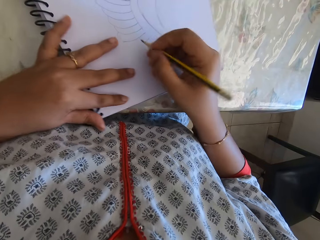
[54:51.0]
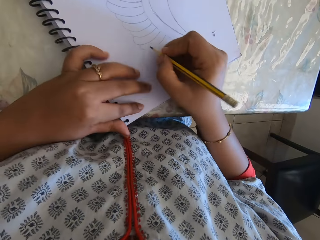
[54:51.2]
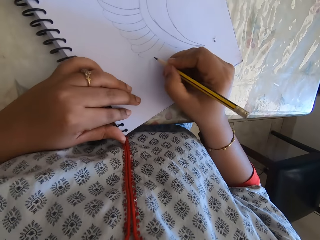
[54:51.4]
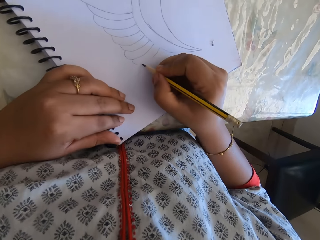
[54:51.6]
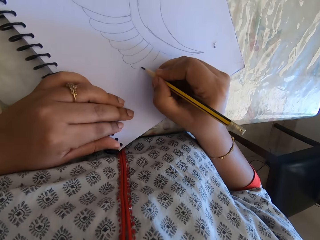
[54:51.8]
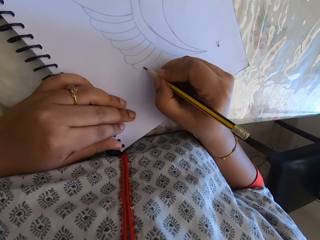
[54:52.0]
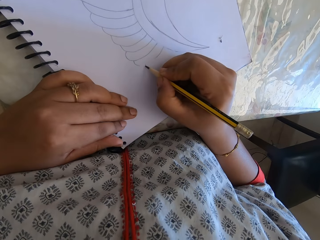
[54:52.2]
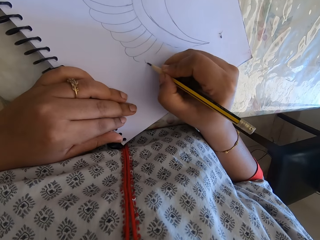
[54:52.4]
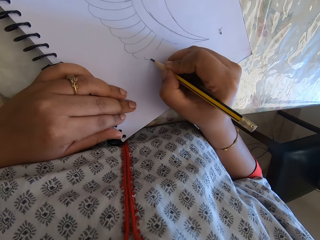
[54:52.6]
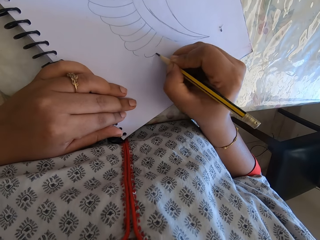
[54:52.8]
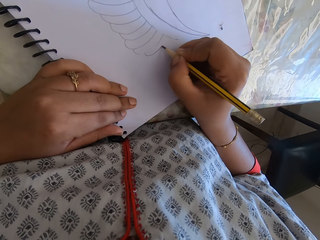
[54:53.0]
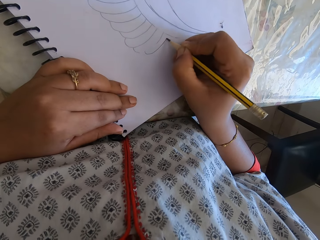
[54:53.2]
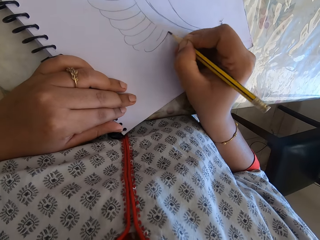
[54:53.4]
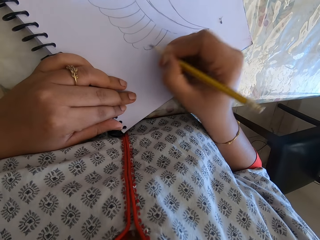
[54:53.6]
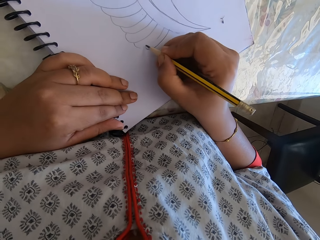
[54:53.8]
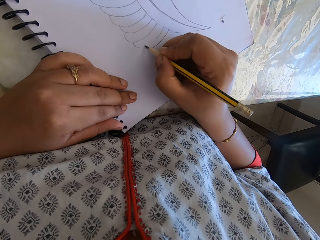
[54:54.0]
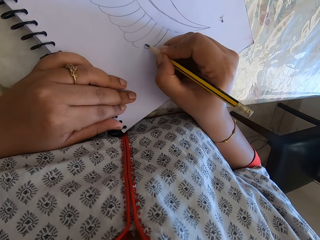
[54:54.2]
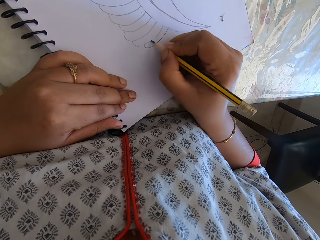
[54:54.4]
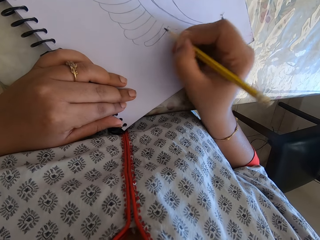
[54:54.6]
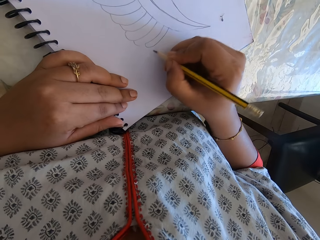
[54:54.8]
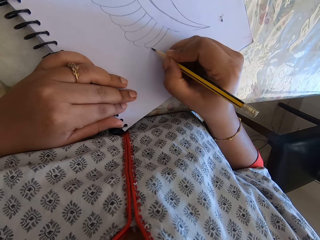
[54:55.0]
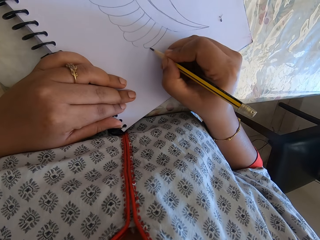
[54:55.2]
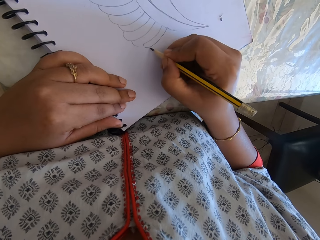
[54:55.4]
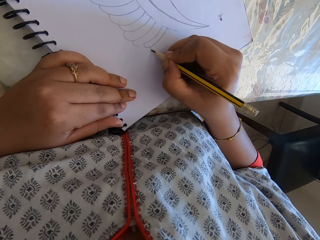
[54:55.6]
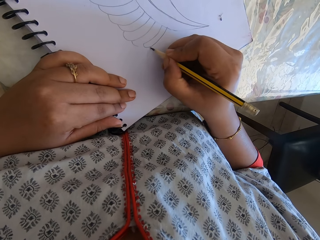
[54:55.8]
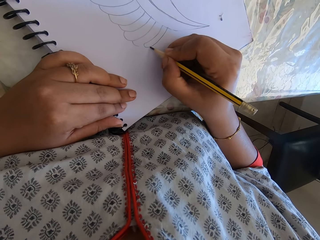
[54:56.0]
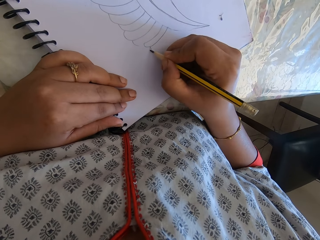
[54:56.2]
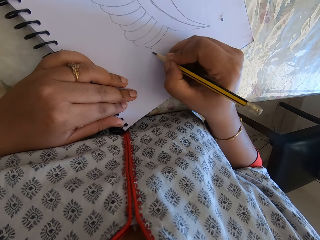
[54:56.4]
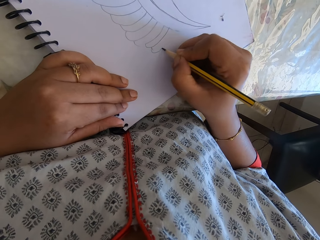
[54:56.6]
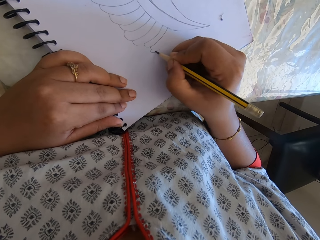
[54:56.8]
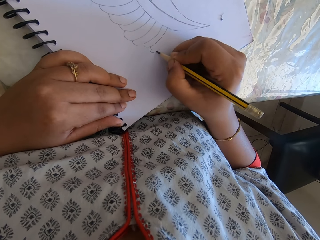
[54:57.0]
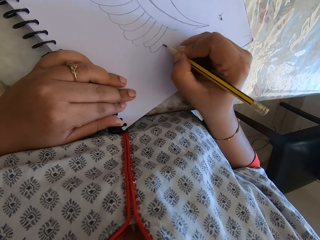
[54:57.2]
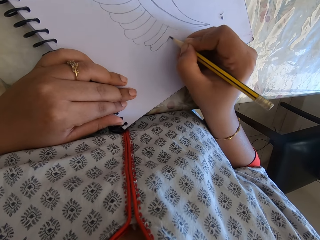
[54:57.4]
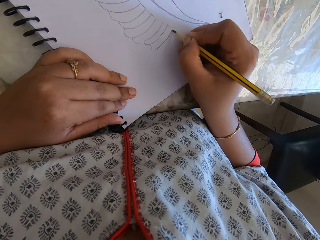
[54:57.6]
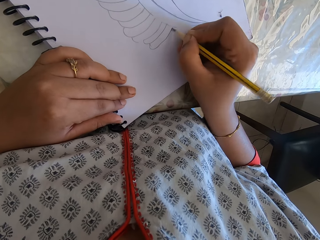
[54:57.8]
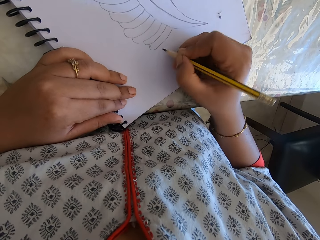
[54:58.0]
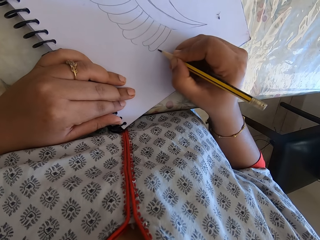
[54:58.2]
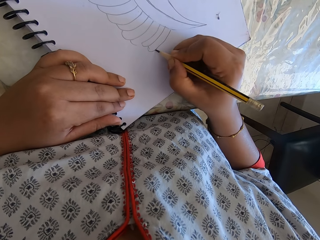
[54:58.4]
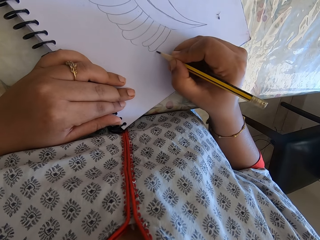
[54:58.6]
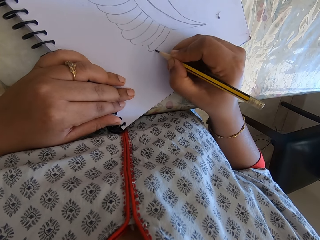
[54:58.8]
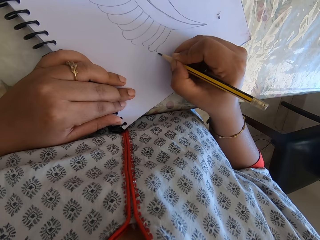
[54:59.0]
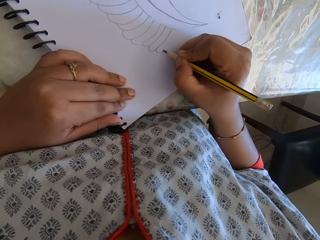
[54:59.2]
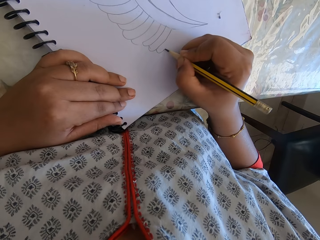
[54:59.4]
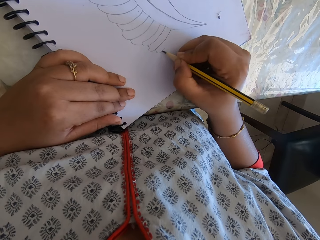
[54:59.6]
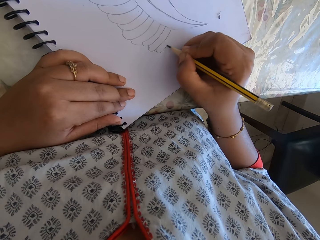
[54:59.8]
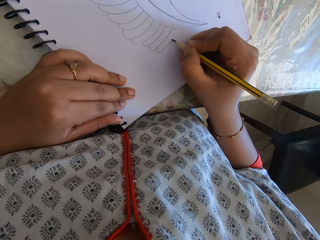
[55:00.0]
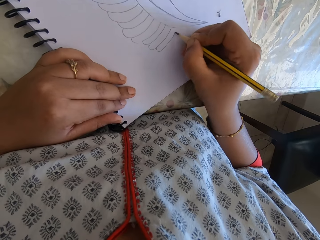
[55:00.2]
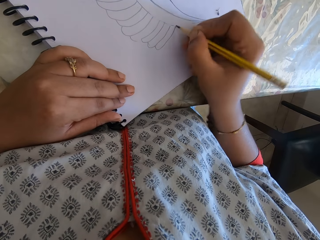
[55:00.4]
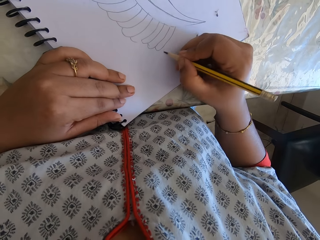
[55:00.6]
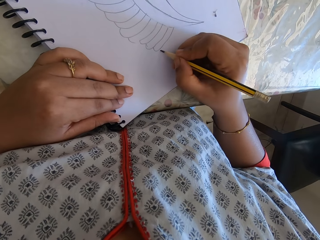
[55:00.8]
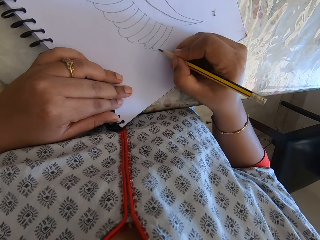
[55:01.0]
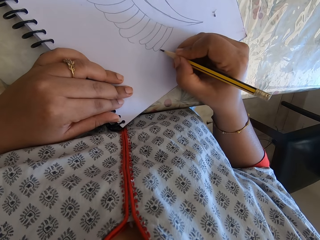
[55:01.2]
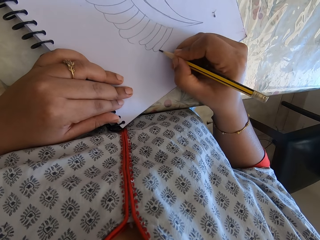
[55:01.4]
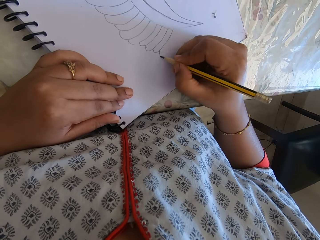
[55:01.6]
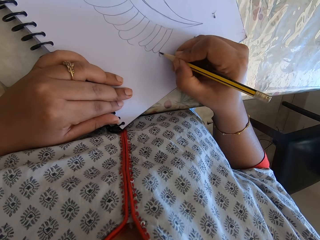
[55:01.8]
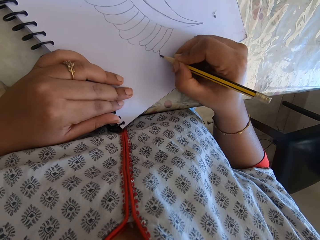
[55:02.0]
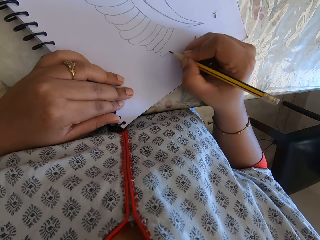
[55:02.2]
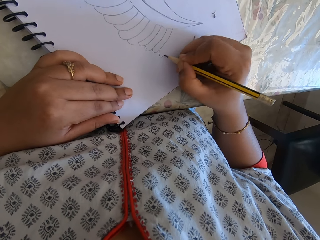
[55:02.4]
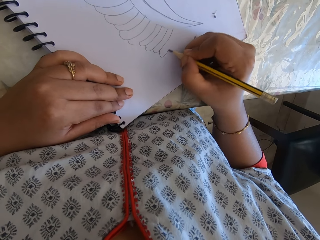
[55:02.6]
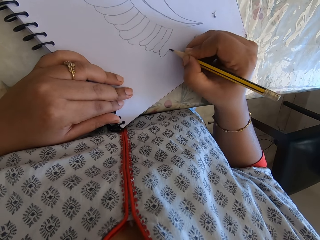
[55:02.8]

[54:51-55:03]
The camera wearer draws on the book with the pencil.

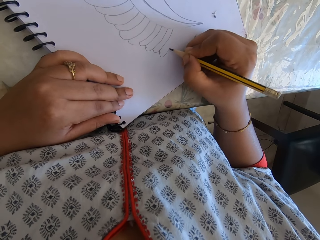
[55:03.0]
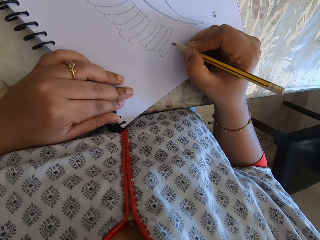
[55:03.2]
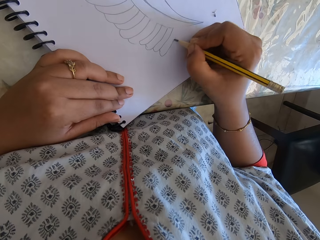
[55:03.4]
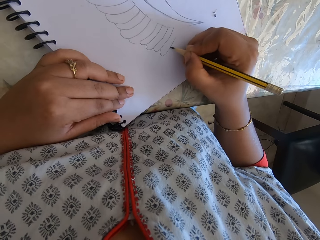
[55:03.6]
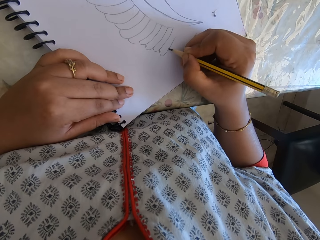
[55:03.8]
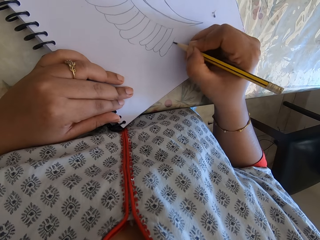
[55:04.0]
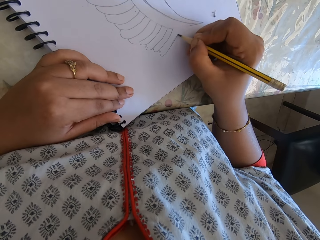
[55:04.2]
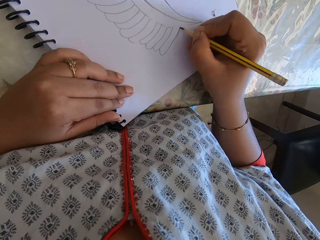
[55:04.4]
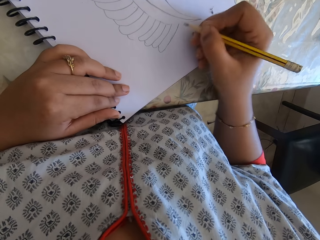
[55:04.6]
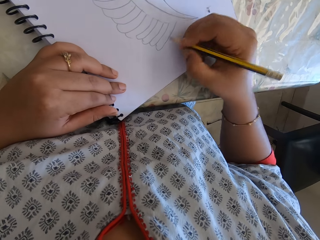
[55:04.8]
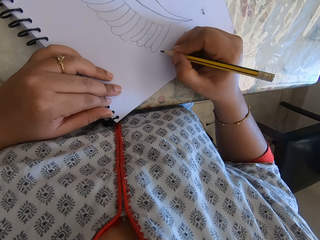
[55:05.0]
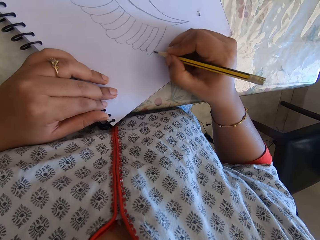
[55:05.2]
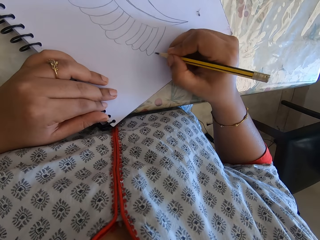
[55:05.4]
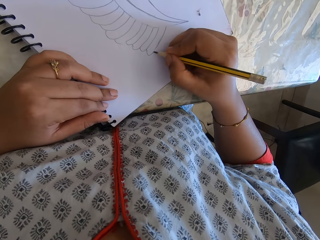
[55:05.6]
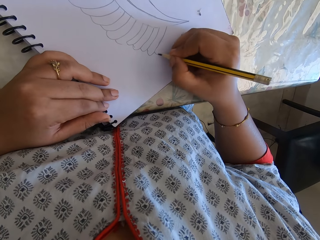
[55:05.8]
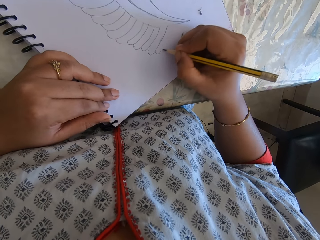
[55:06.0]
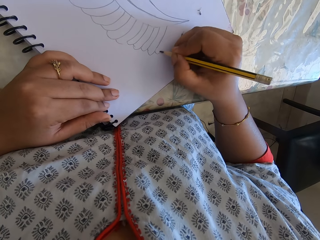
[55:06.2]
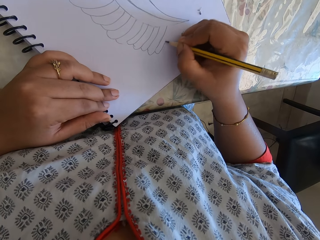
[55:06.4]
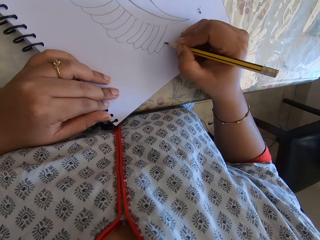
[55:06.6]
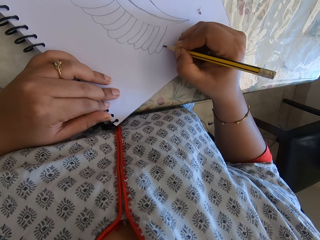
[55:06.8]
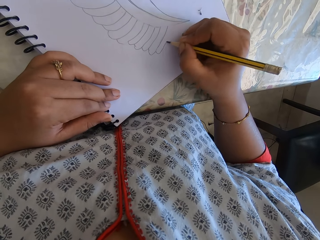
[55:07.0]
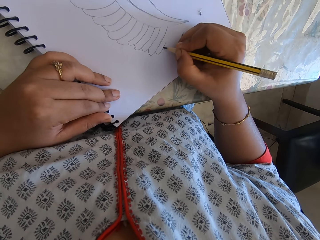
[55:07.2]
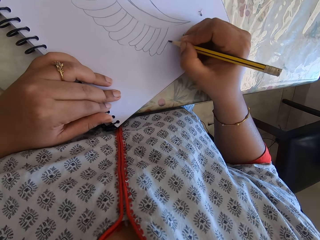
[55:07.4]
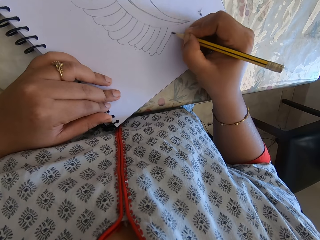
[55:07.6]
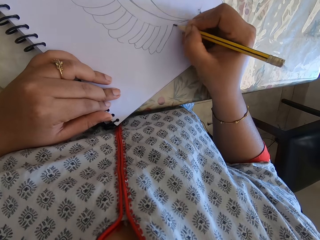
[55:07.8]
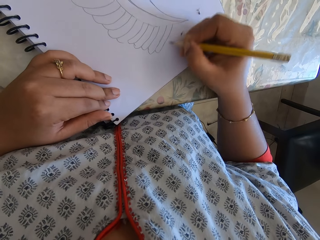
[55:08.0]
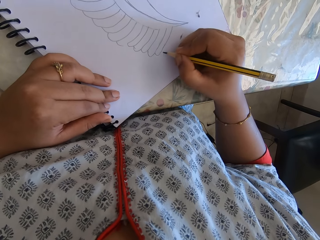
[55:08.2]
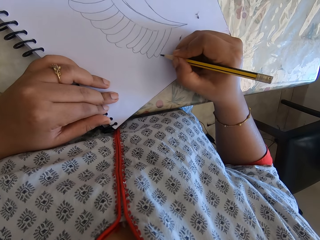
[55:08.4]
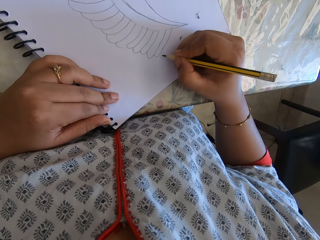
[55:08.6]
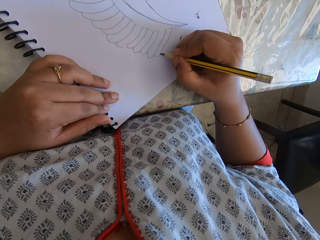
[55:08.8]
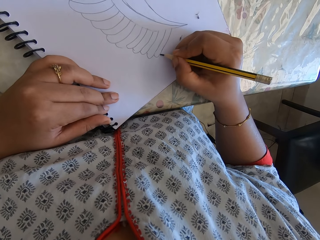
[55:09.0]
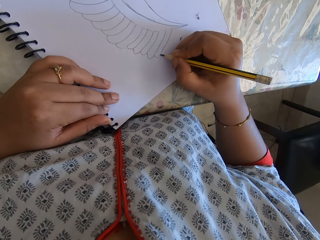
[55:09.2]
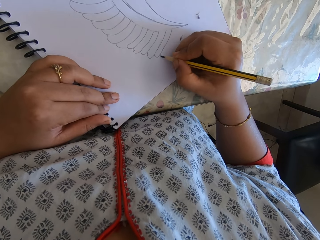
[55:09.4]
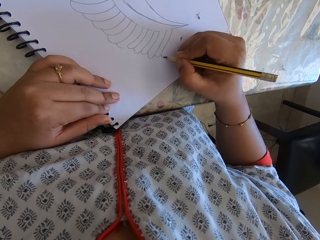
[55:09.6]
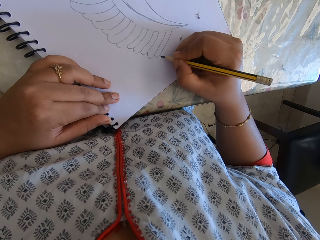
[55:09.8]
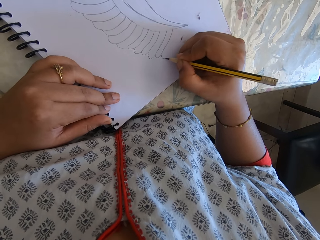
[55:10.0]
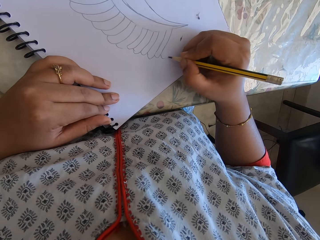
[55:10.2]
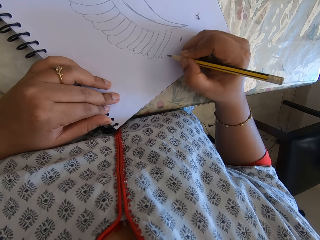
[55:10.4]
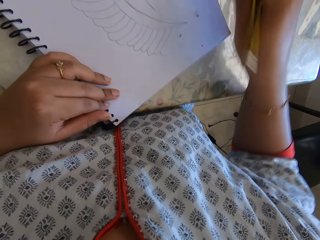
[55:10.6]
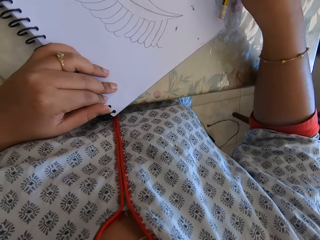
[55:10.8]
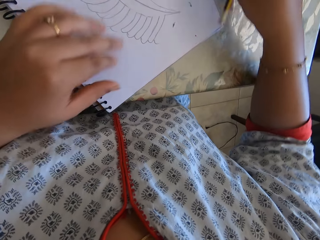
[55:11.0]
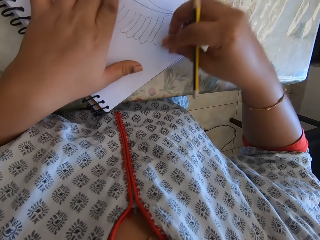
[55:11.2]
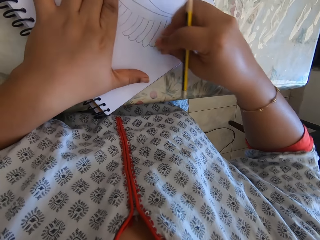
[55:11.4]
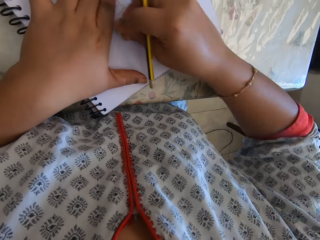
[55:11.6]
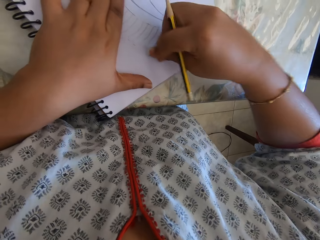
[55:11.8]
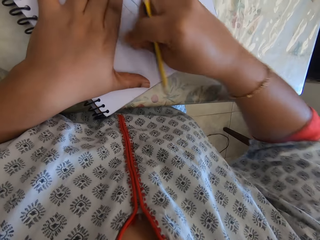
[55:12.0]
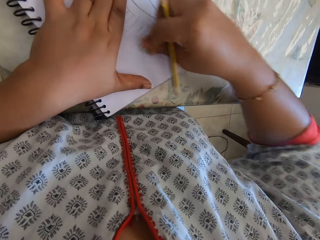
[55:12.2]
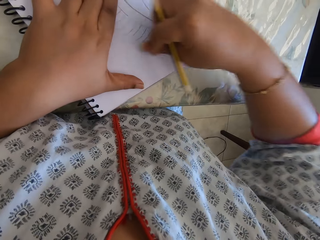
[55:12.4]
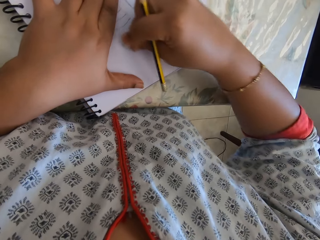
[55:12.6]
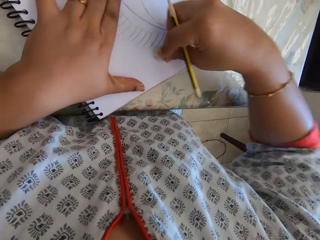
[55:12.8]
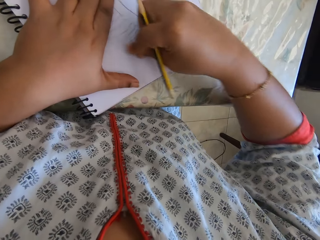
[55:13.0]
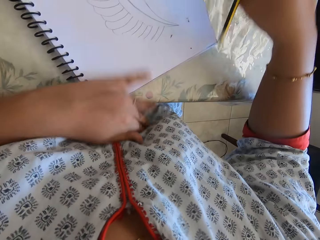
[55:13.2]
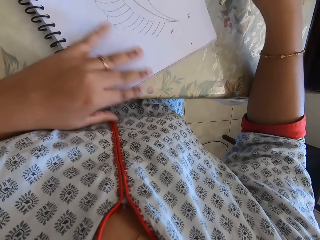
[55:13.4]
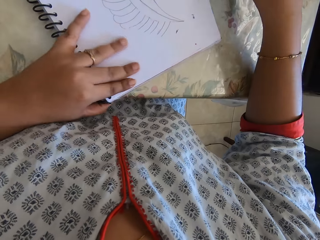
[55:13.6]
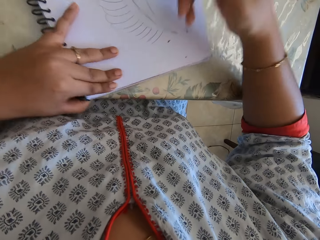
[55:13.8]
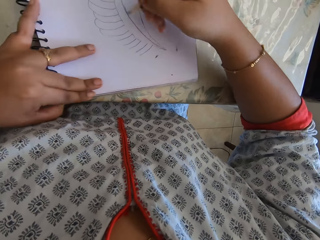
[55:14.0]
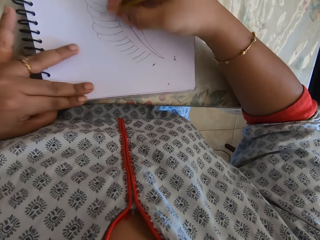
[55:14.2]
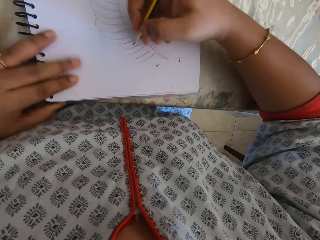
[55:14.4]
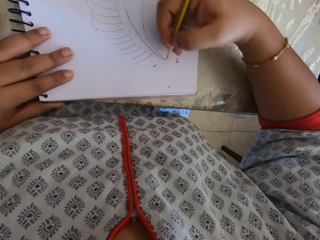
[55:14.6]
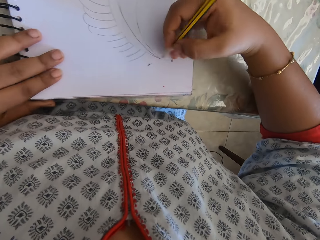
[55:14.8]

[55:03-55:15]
The camera wearer takes the eraser. They erase the drawing. They remove the eraser's particles with the left hand.
